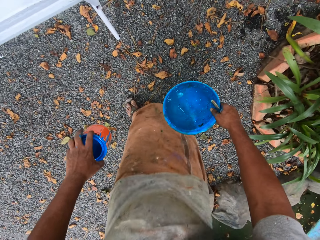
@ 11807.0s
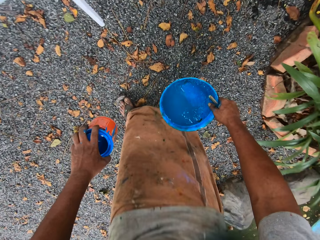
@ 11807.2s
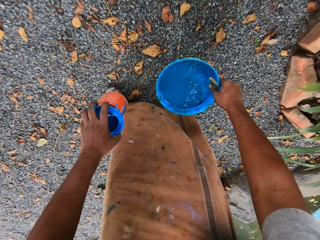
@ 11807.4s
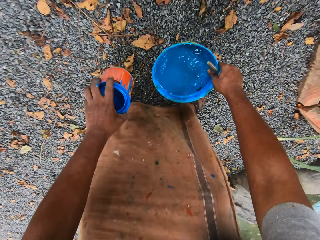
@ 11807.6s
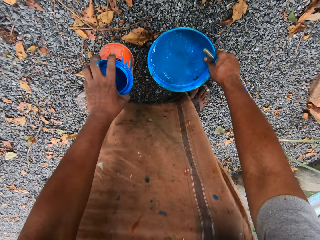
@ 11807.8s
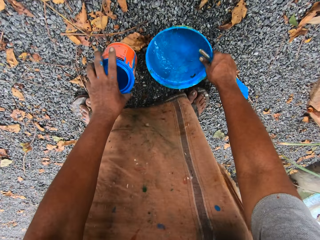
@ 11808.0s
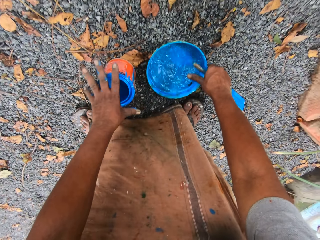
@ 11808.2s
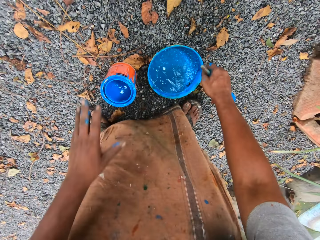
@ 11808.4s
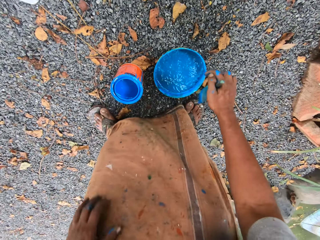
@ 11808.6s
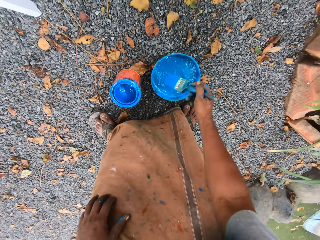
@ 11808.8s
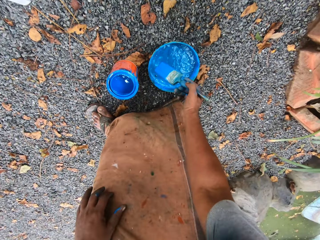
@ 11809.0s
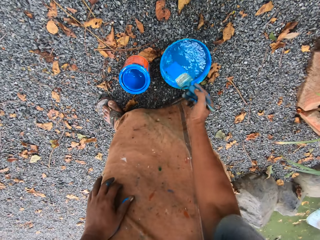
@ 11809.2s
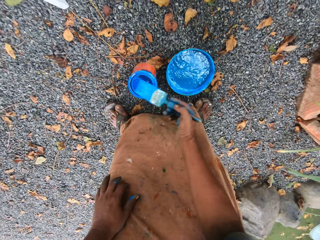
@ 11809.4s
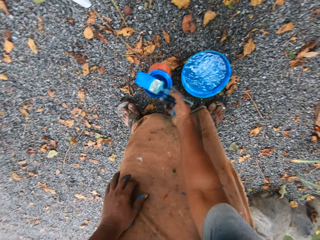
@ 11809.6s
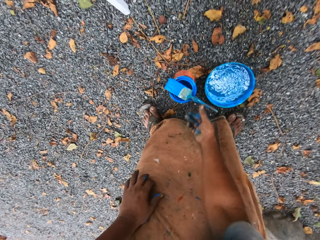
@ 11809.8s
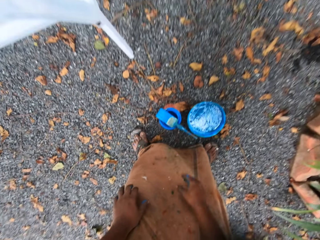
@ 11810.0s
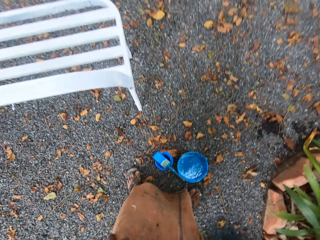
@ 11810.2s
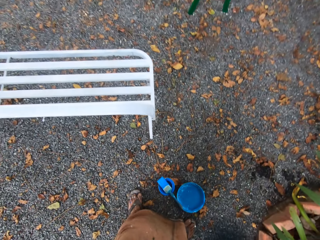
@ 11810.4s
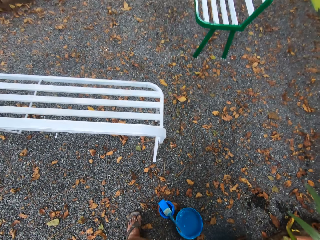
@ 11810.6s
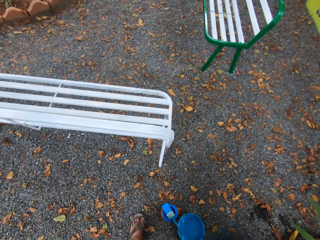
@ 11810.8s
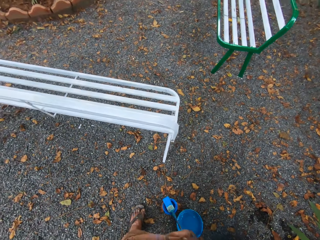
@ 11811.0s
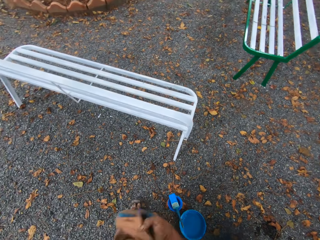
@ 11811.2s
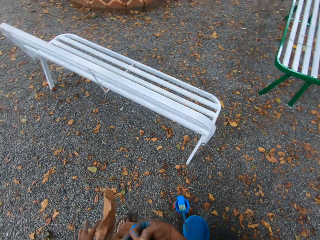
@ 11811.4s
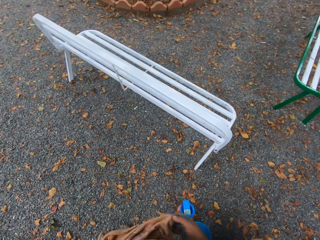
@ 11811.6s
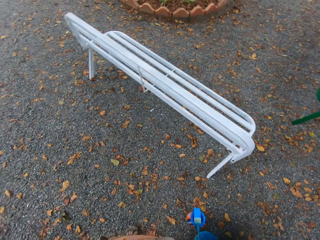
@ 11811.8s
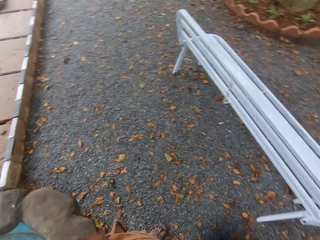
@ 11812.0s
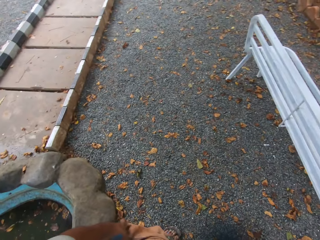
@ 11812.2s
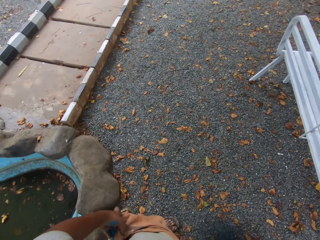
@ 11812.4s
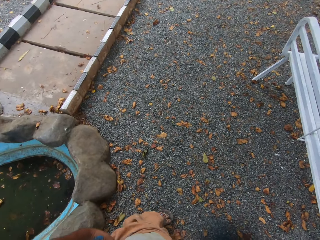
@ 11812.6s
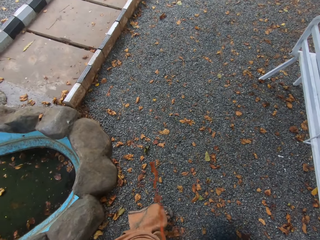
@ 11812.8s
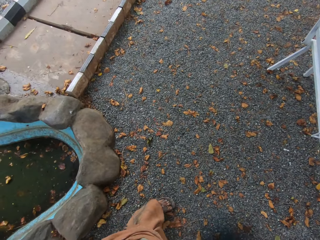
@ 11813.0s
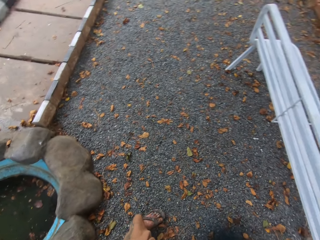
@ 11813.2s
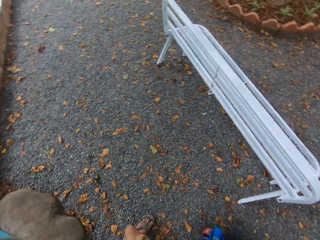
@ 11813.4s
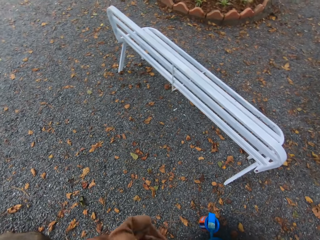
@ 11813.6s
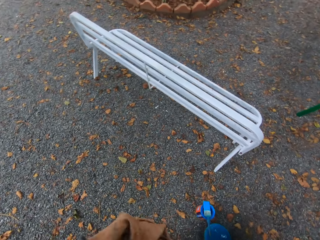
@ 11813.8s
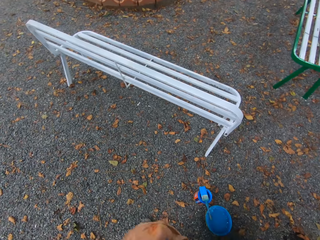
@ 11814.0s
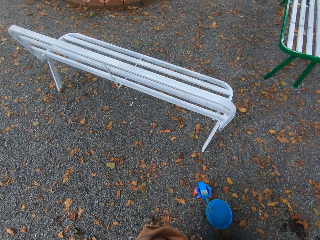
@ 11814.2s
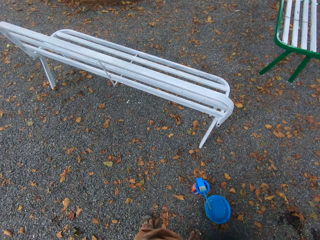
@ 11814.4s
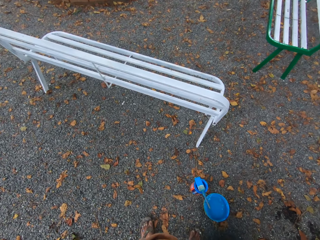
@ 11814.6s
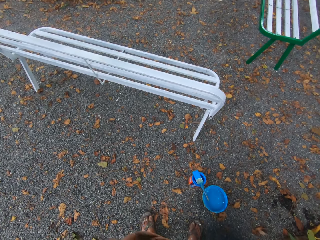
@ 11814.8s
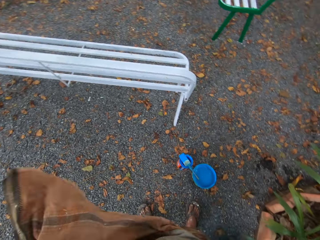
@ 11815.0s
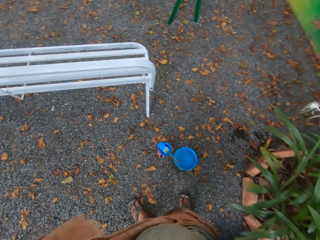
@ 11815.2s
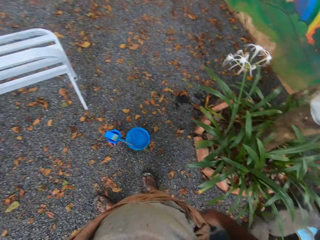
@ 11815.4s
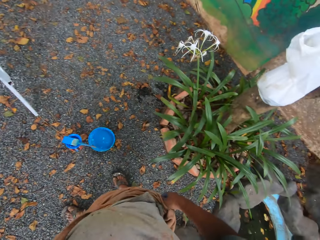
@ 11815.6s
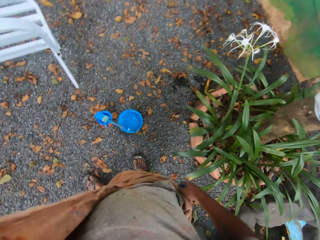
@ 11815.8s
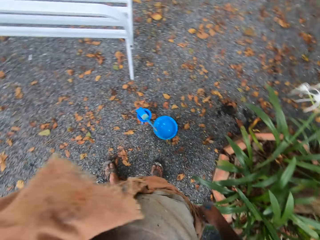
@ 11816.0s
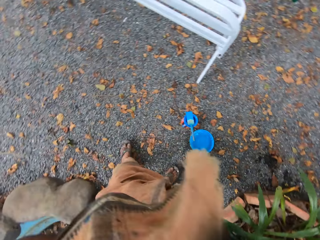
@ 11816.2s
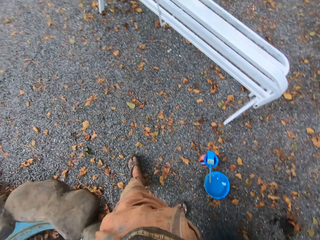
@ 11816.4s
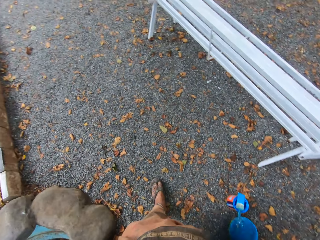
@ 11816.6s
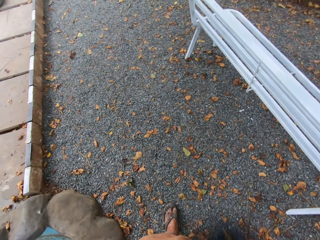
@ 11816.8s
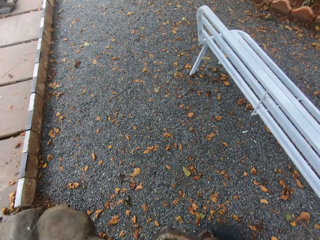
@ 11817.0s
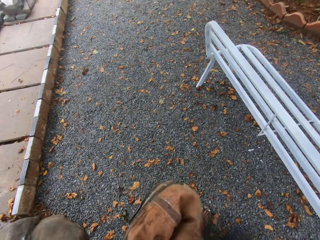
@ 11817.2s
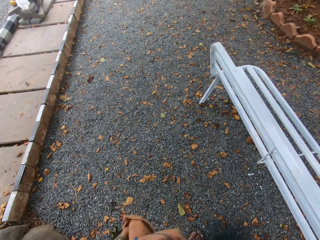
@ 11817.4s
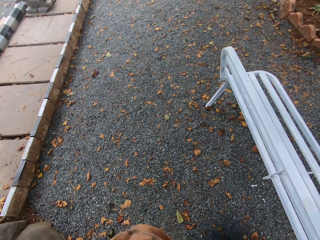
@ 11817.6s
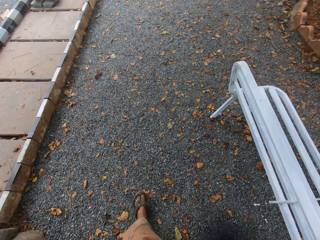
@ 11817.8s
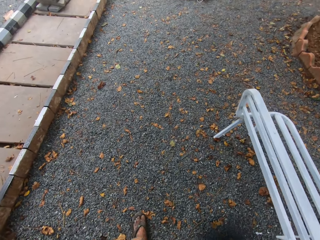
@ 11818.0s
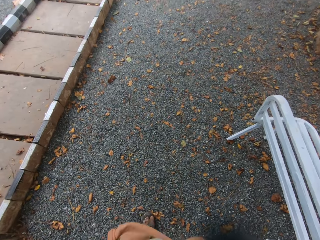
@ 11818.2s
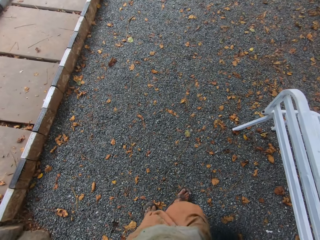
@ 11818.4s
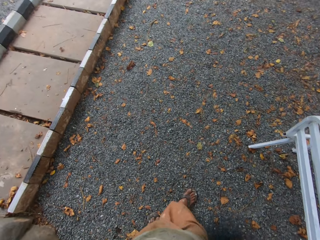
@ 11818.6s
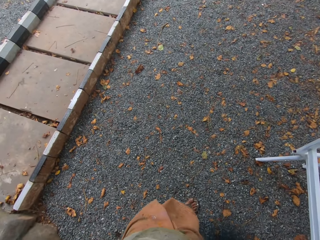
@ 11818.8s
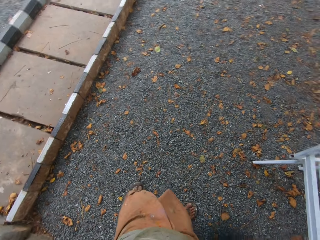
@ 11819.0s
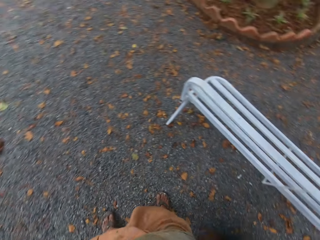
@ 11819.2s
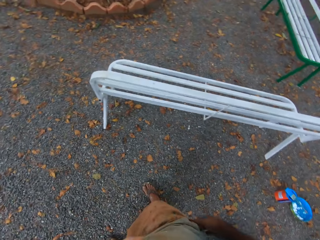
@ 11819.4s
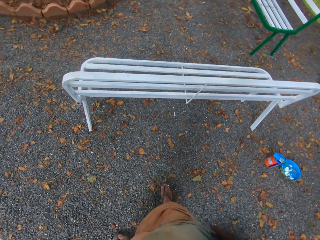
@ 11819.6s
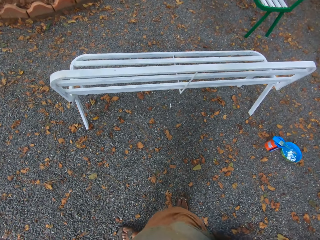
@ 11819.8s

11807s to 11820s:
The camera wearer drops the bowl of water in his right hand on the floor. He drops the container of paint in his left hand on the floor. He dips the paintbrush in his right hand in the bowl of water on the floor. He drops the paintbrush in his right hand on the container of paint on the floor. He adjusts his cloth. He spits on the ground. He paces around the metal bench.

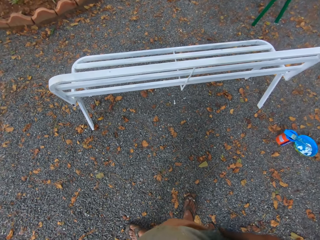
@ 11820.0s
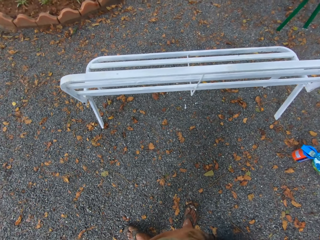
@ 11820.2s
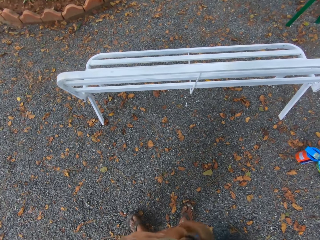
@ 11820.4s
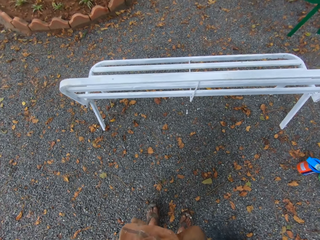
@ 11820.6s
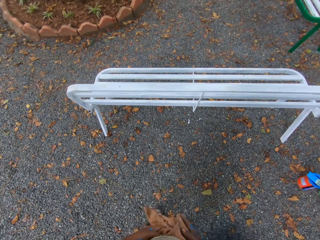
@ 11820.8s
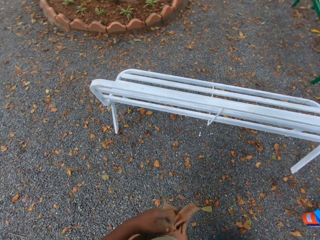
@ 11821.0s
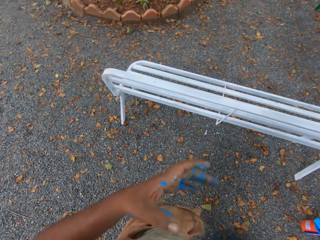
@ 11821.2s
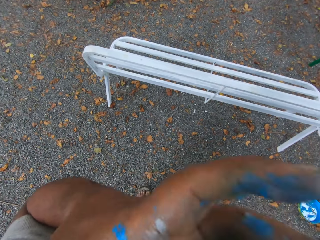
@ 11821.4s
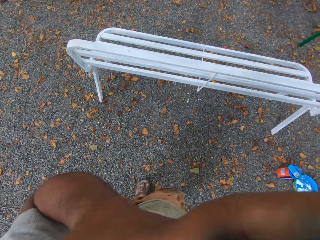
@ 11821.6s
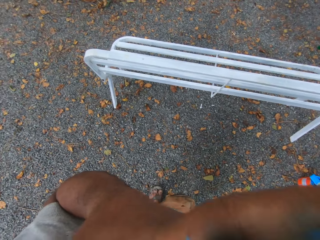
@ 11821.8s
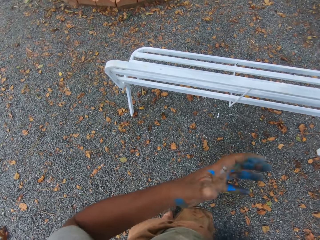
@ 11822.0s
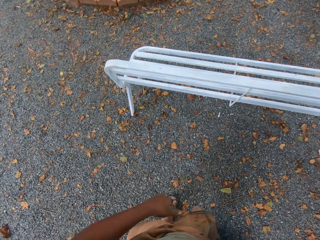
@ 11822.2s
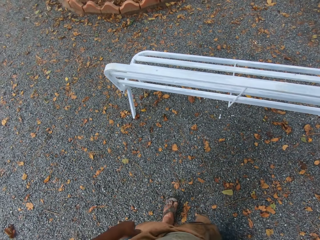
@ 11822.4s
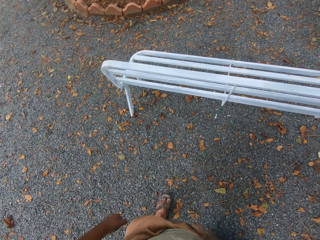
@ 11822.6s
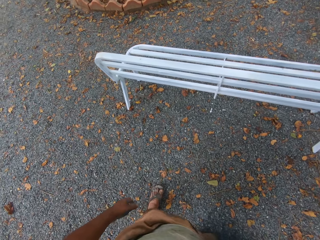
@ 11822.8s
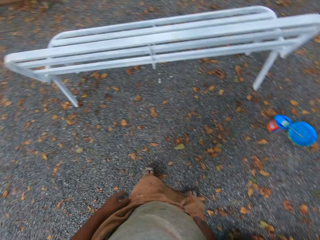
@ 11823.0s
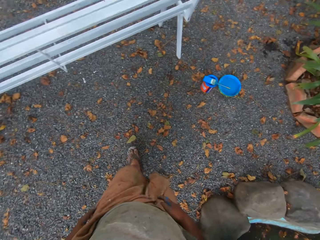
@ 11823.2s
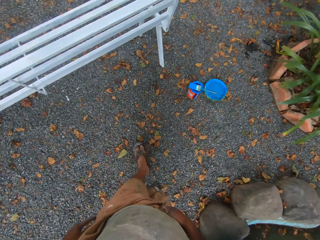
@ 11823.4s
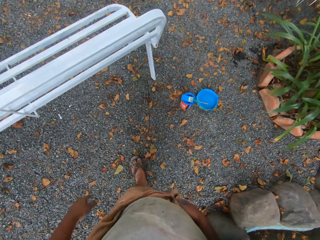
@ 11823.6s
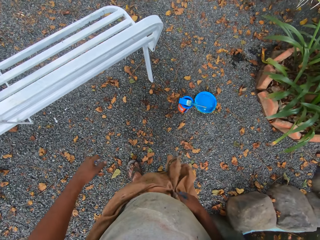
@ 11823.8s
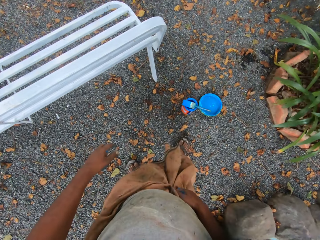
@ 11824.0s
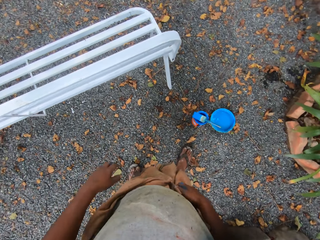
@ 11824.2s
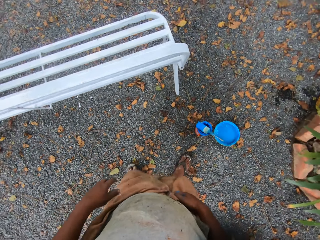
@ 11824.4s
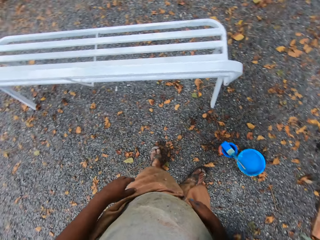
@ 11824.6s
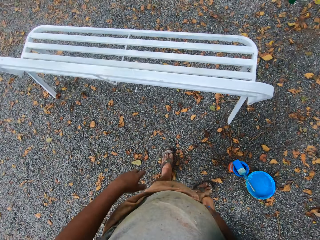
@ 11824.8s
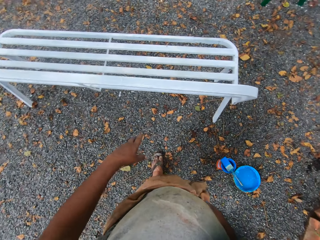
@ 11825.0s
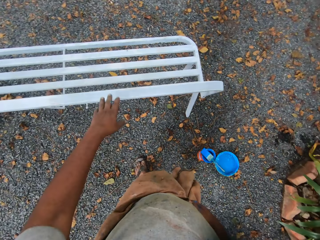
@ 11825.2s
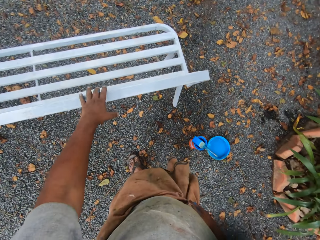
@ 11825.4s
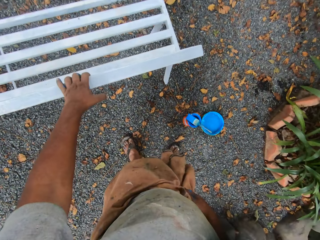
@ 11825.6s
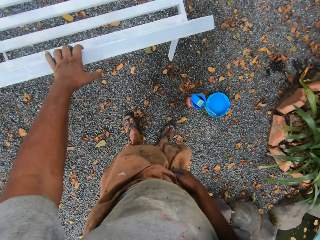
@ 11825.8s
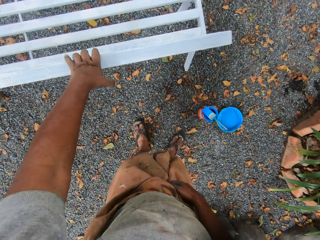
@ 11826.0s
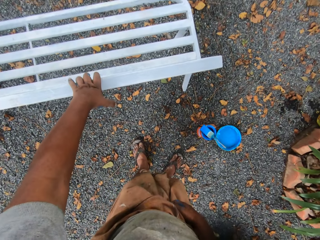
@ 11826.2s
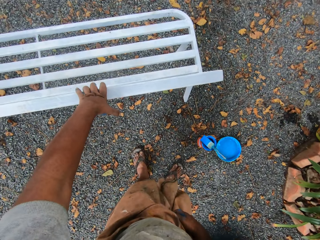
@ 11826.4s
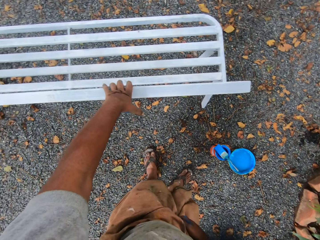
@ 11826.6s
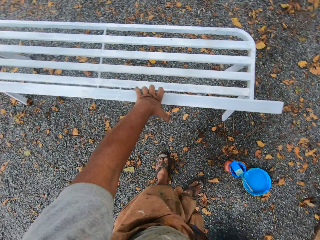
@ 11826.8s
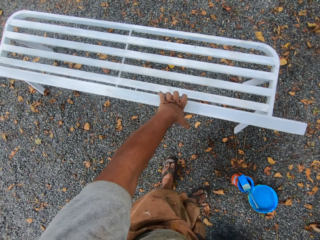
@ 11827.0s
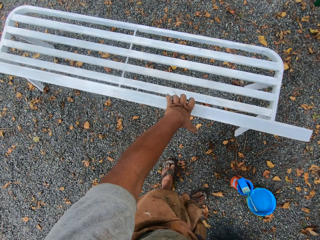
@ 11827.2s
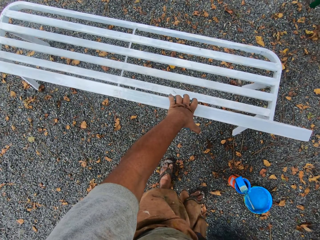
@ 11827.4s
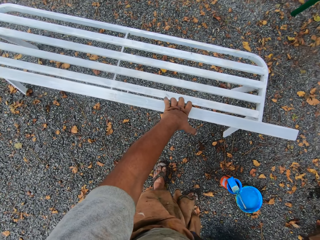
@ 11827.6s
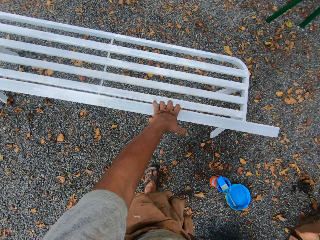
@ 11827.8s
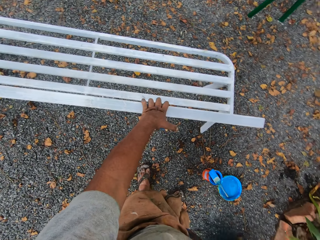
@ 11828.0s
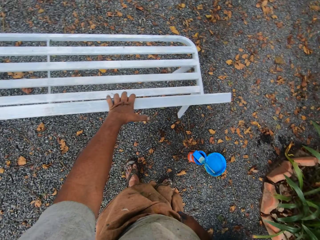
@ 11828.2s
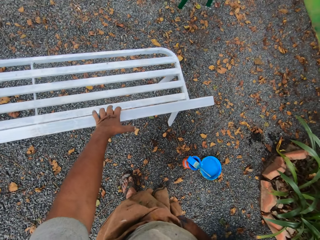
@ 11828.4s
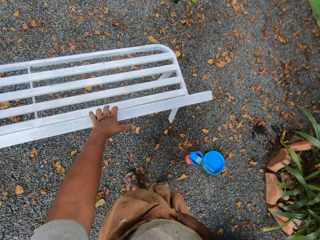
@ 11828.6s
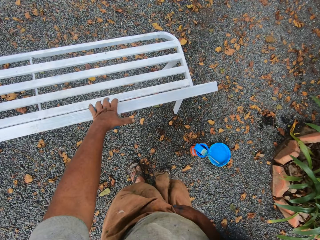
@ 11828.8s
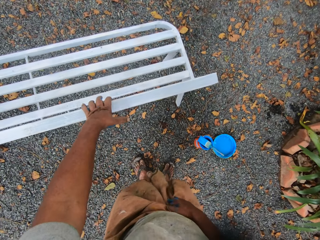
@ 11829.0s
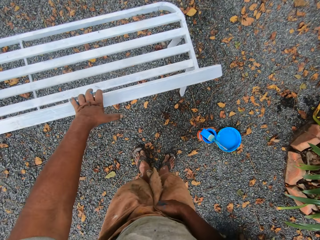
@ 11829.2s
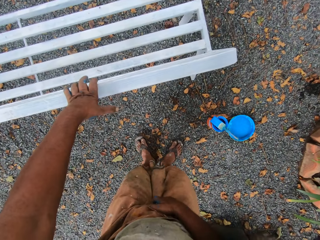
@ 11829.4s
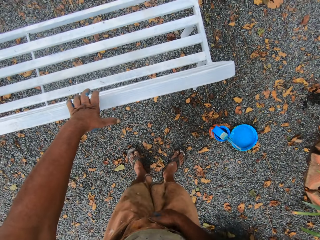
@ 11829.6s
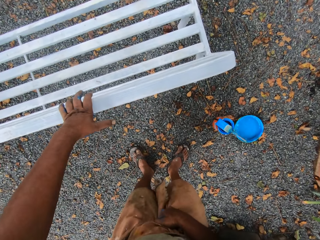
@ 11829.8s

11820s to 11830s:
The camera wearer touches his face. He holds the metal bench. He touches the chair with his left hand.
